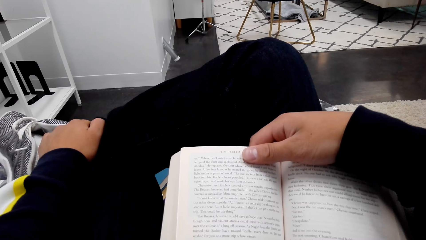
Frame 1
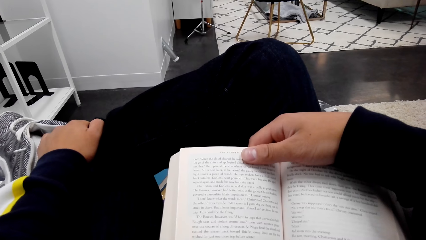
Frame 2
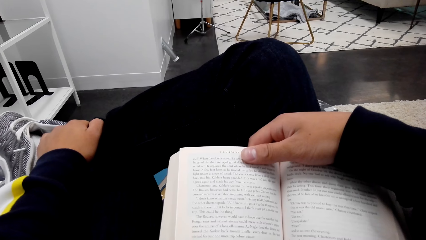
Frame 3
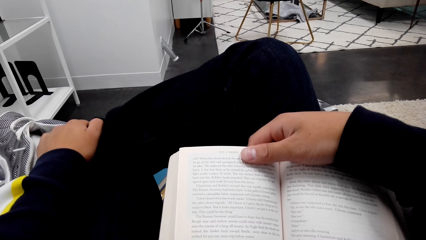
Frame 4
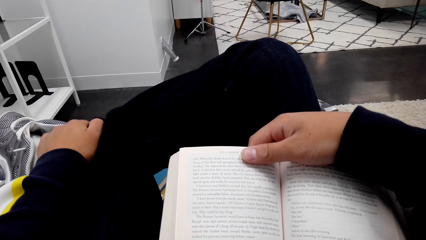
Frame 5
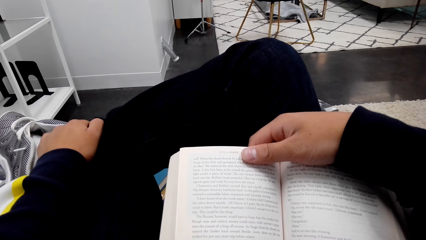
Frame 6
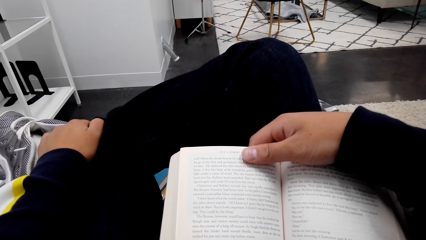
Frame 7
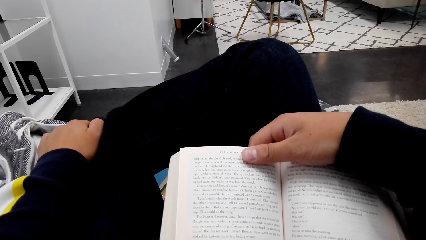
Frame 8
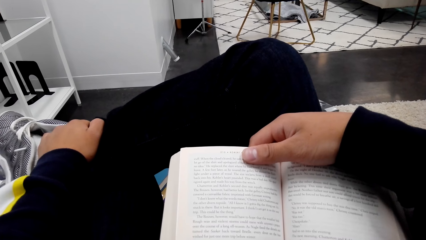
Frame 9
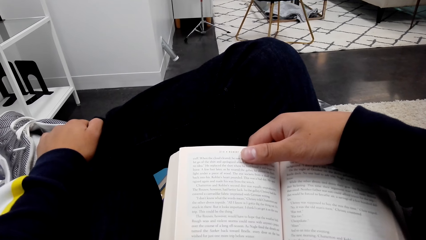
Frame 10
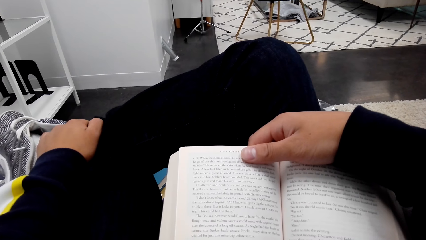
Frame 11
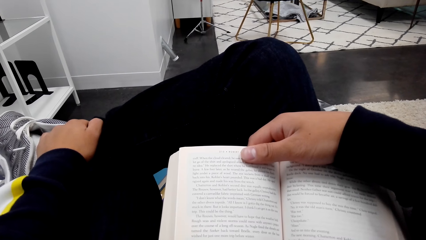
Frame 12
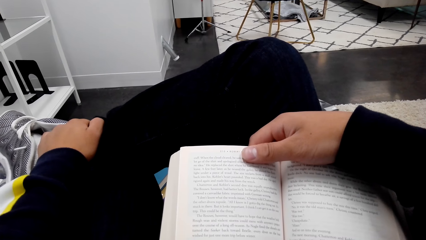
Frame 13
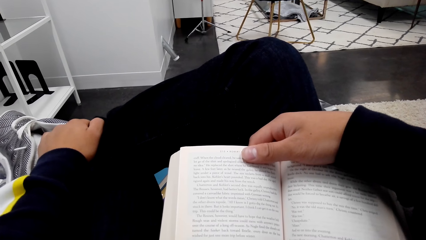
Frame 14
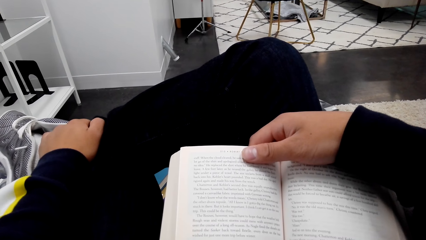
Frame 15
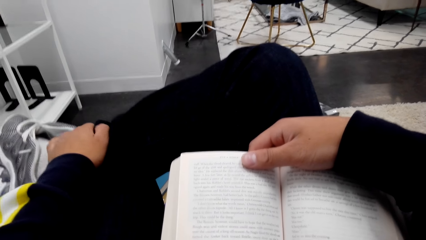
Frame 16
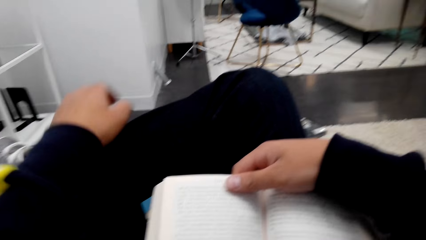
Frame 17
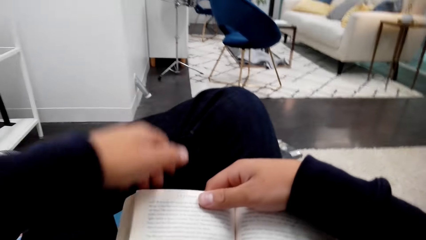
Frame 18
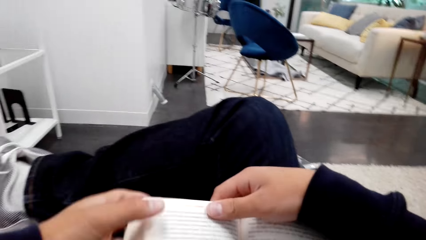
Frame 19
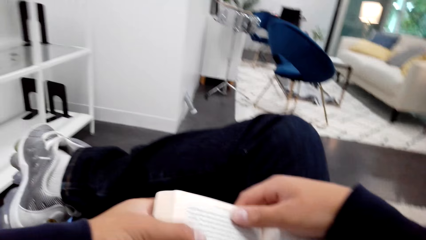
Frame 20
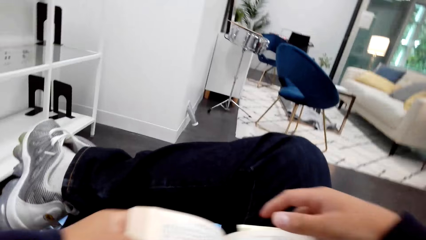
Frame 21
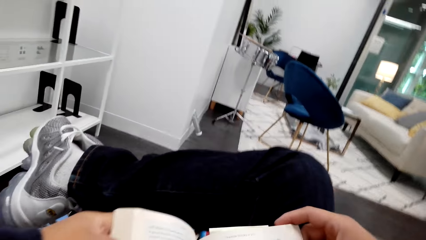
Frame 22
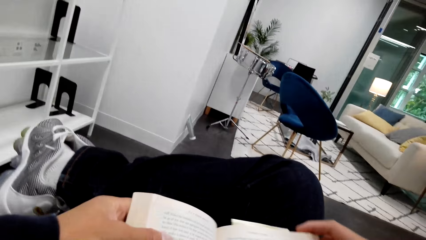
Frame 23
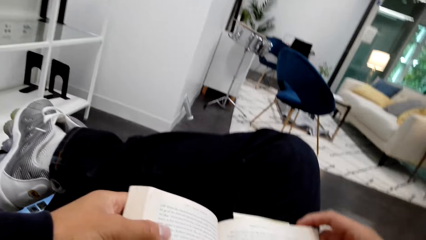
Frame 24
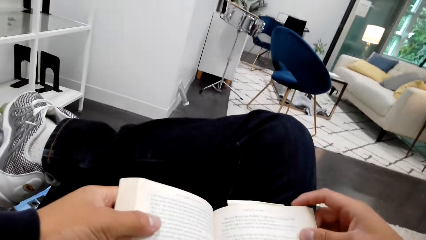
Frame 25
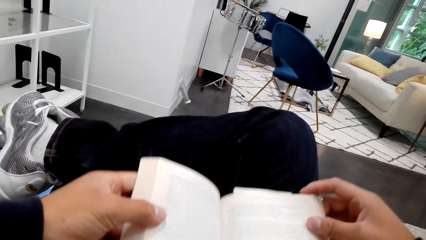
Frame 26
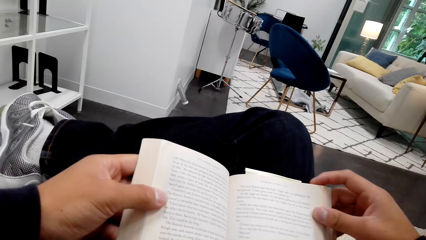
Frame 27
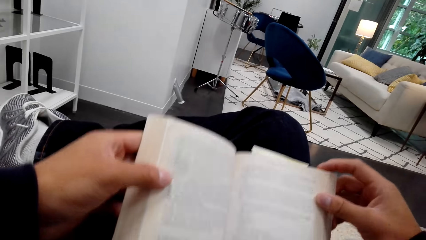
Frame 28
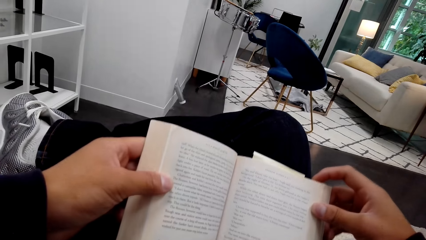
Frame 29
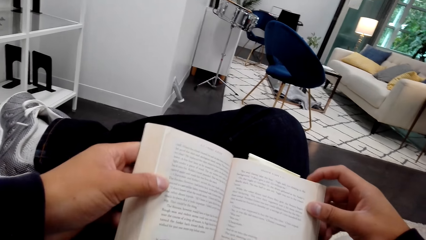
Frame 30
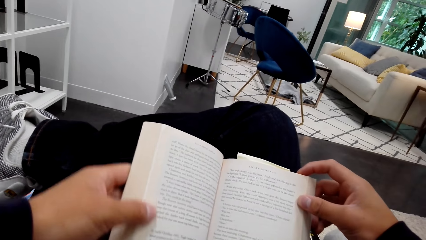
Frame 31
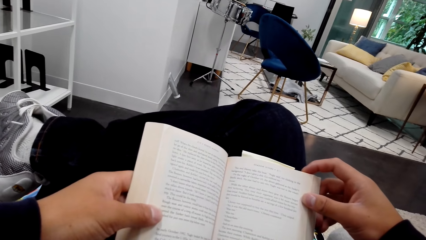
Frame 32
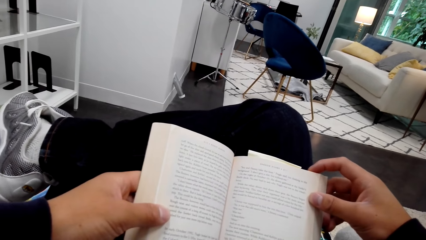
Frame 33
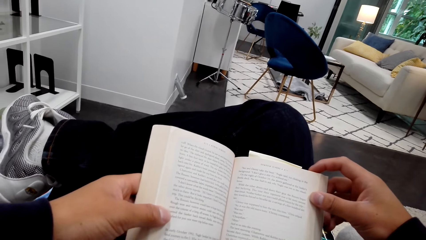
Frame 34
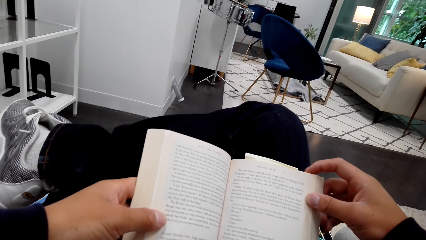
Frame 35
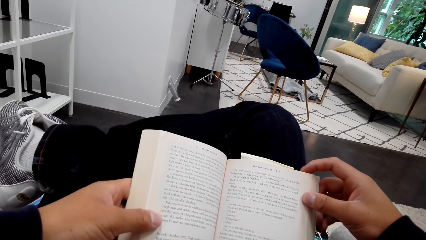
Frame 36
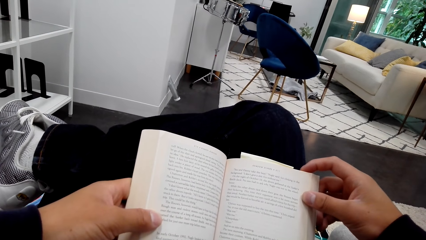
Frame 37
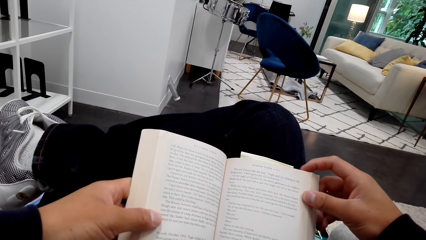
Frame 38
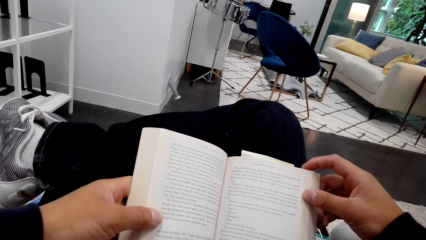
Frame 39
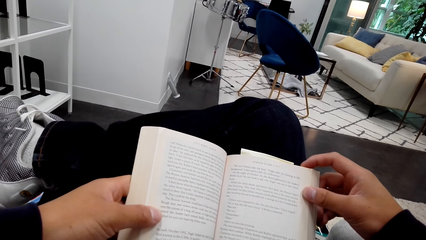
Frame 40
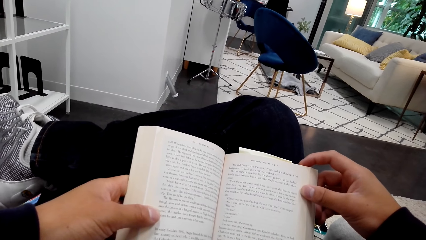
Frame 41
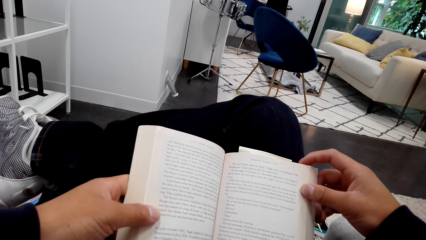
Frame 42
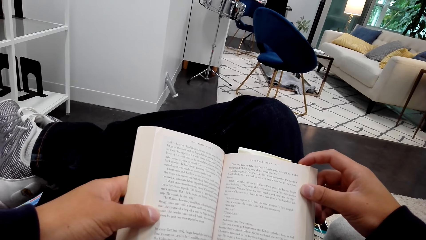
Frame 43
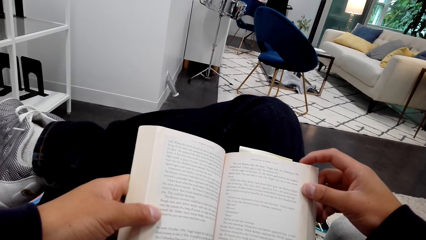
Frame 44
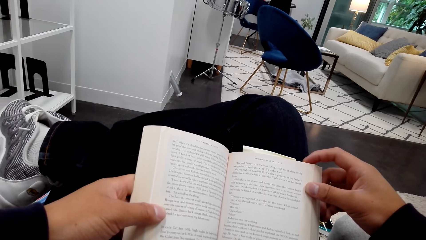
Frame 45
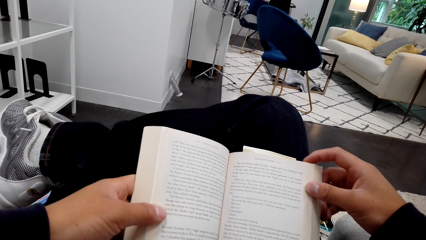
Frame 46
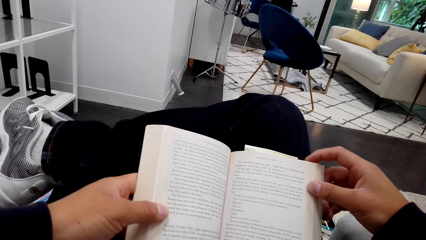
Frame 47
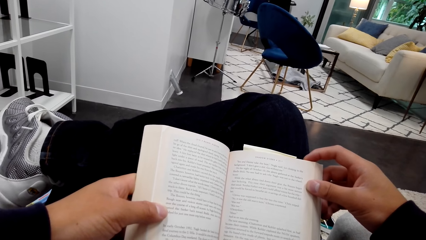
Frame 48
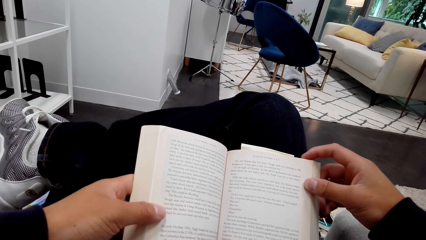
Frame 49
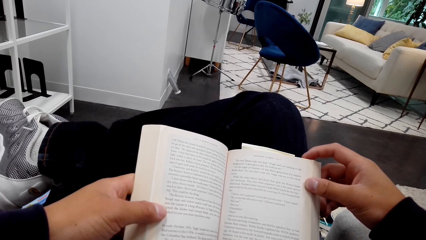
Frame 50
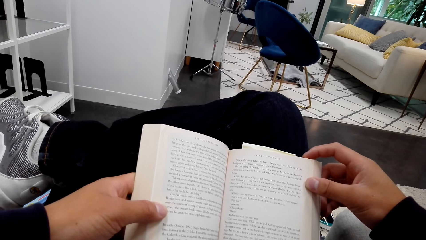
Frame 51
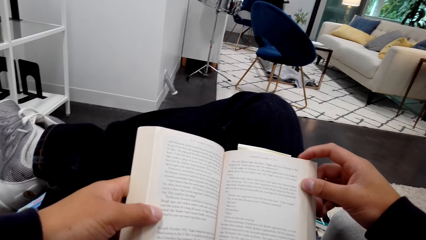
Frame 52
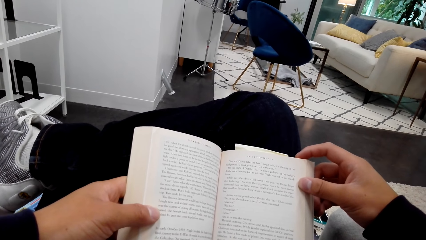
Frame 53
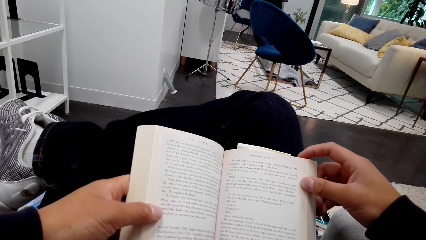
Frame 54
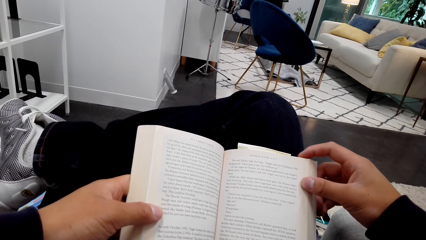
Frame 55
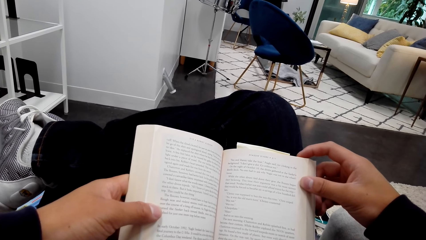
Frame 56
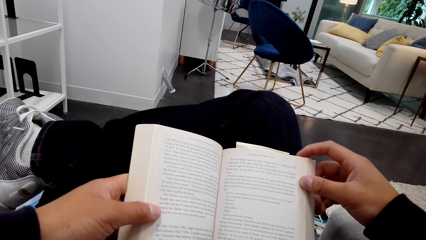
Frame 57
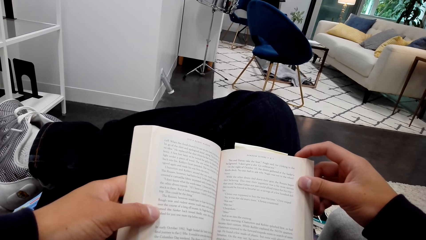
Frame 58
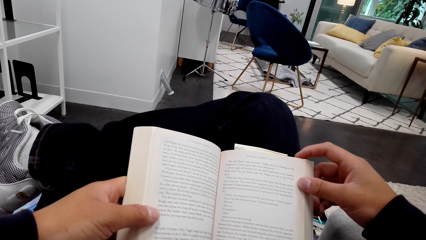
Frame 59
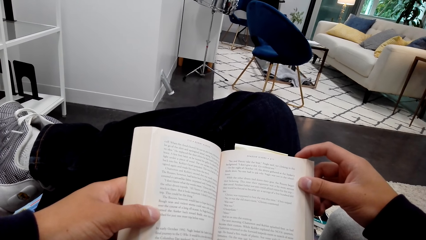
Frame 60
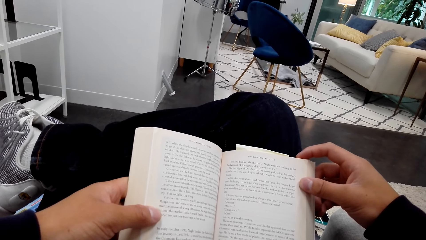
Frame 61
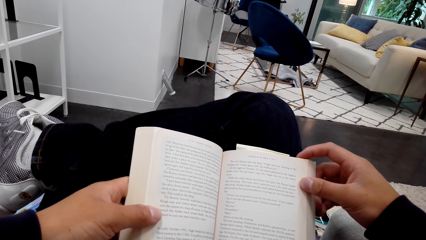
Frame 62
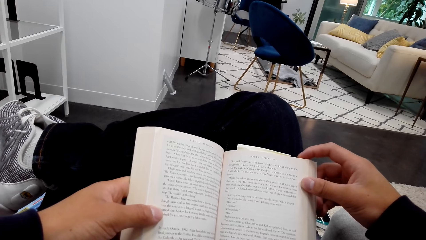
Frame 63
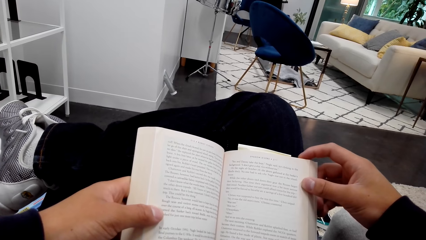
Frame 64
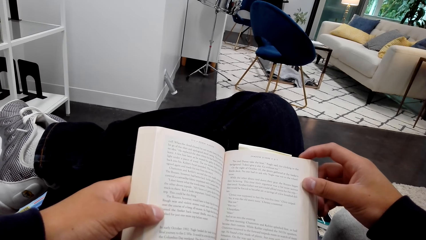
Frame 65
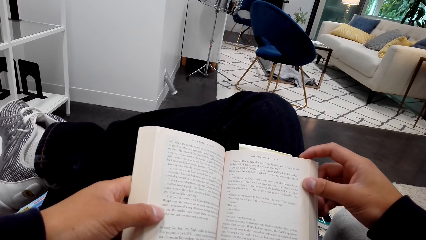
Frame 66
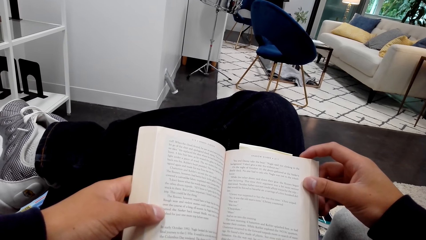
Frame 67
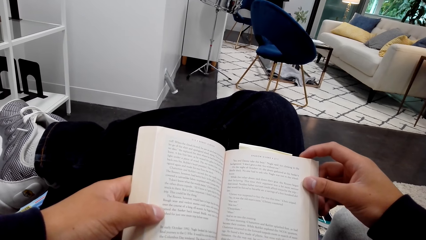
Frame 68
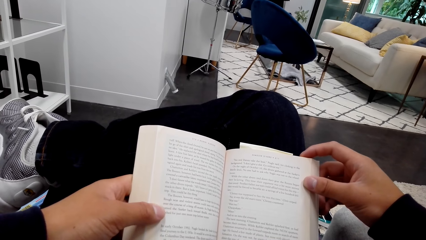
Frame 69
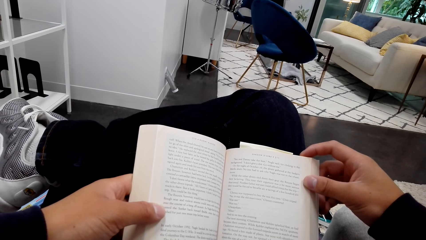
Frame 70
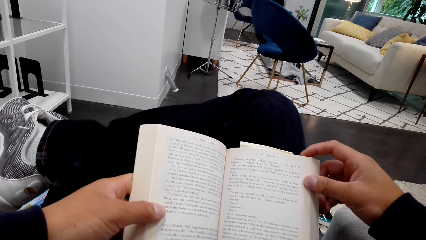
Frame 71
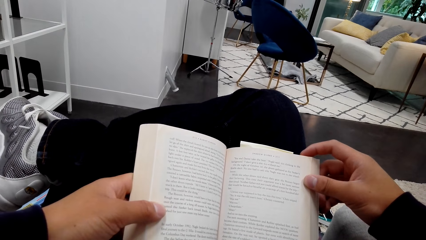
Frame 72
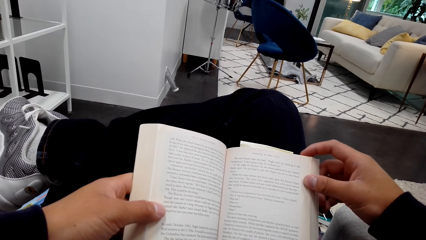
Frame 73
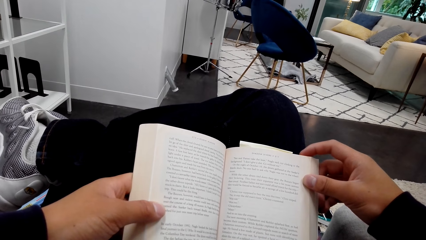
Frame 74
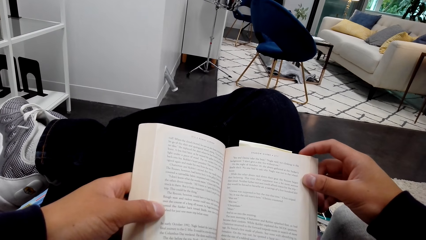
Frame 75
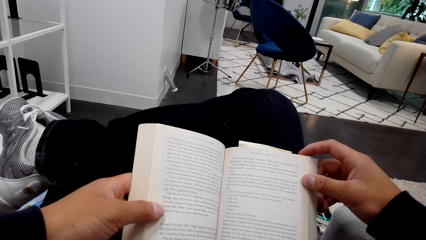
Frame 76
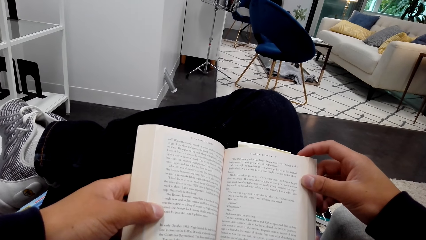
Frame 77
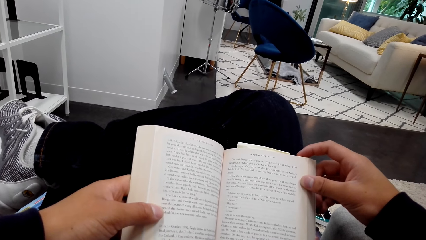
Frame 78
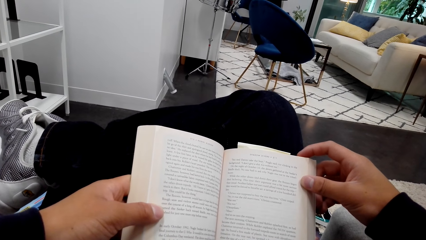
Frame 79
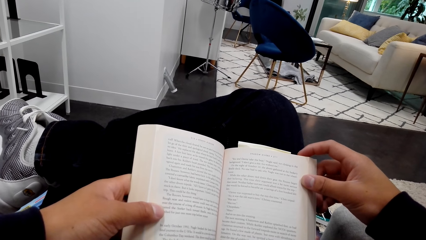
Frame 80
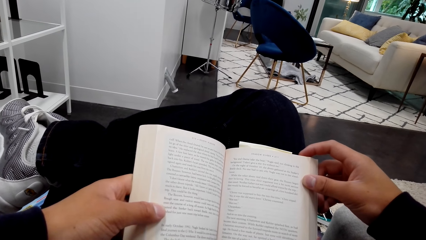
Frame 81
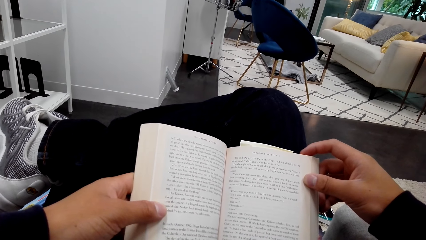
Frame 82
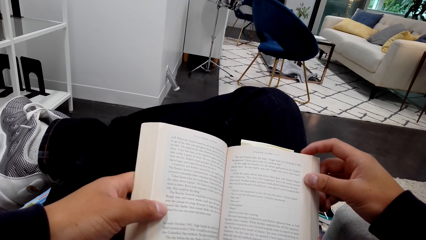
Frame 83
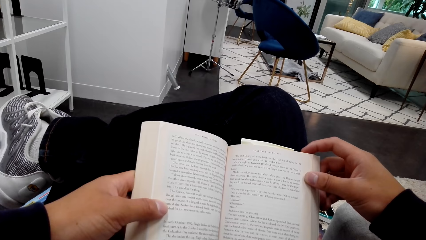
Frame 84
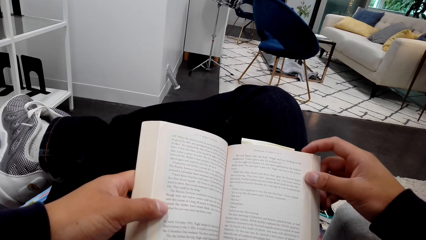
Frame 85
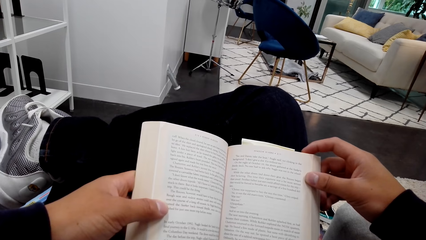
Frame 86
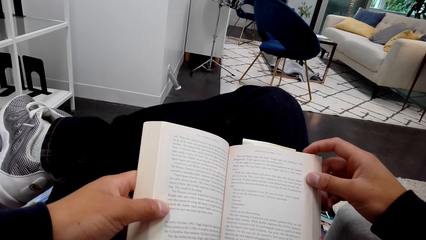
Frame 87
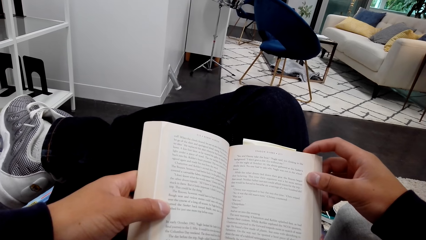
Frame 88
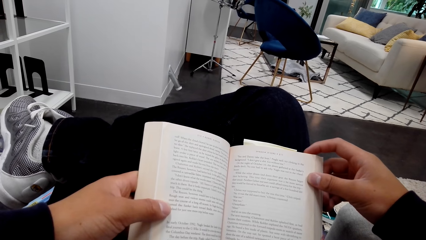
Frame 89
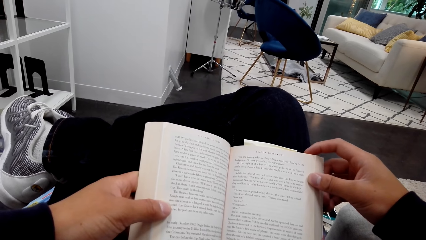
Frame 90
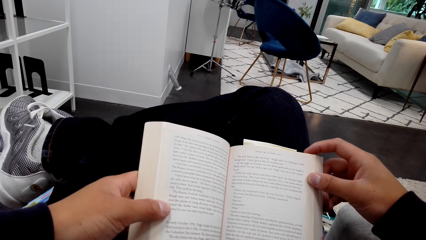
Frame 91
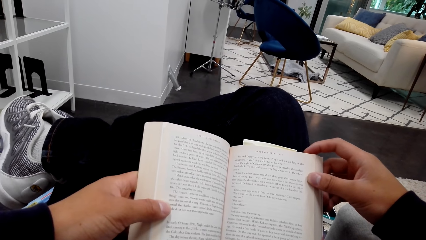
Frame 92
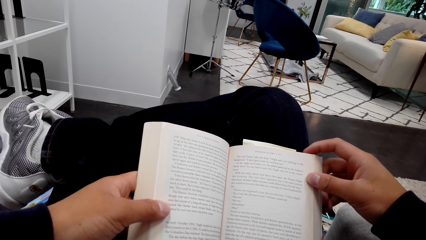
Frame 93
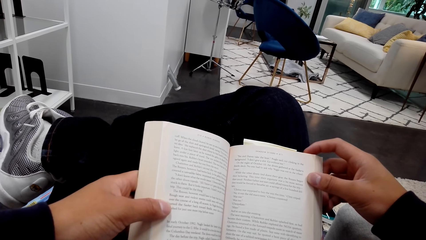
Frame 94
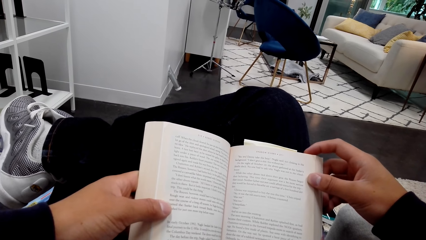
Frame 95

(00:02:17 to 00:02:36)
The camera wearer holds a book with hands. They read the book.
